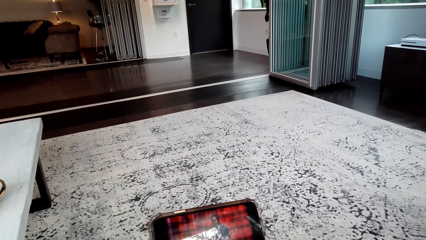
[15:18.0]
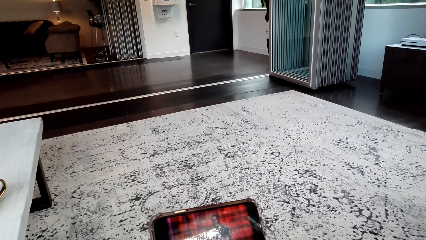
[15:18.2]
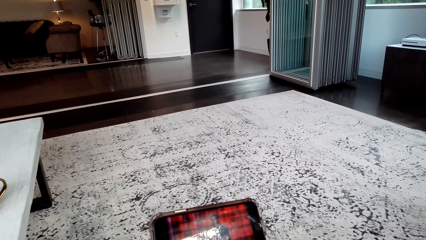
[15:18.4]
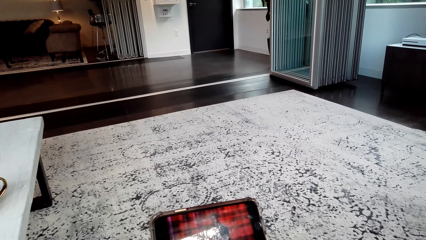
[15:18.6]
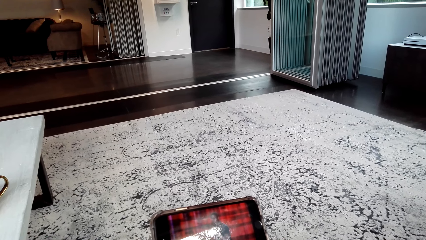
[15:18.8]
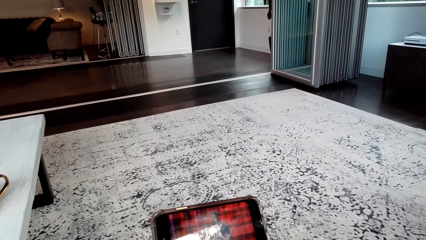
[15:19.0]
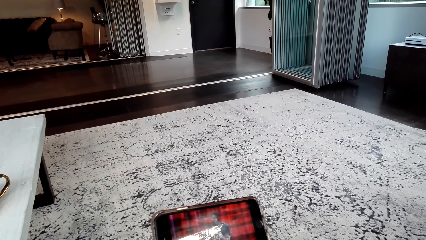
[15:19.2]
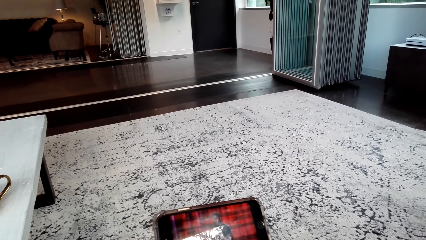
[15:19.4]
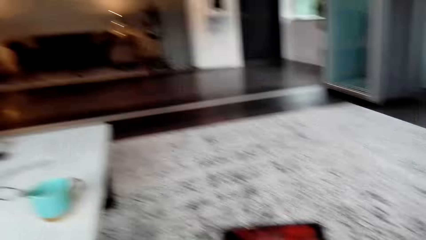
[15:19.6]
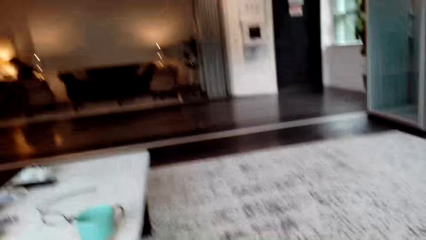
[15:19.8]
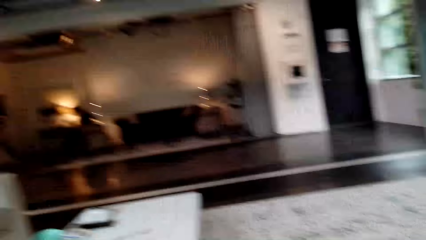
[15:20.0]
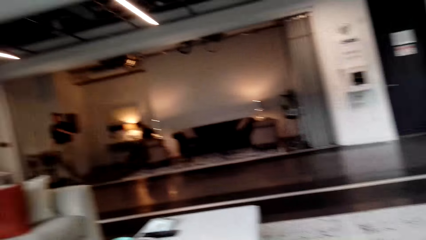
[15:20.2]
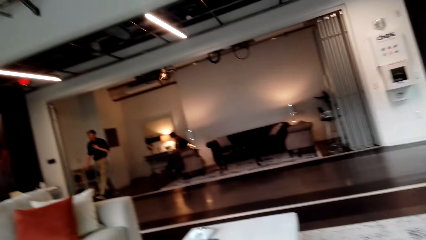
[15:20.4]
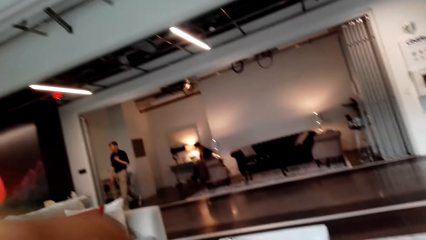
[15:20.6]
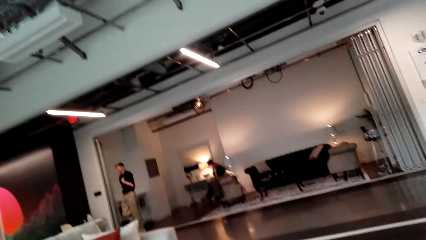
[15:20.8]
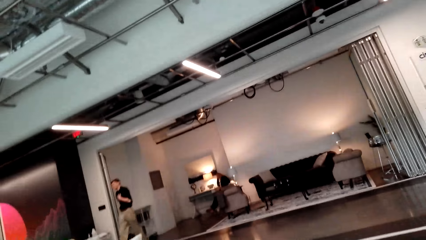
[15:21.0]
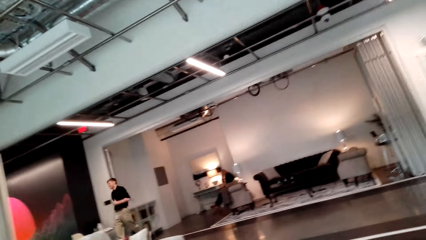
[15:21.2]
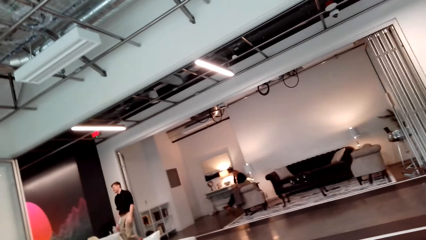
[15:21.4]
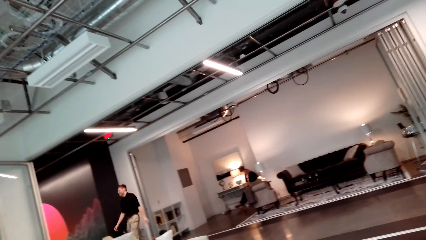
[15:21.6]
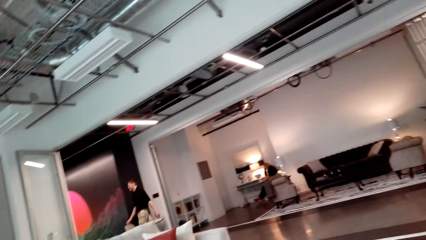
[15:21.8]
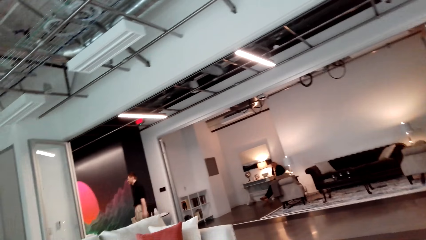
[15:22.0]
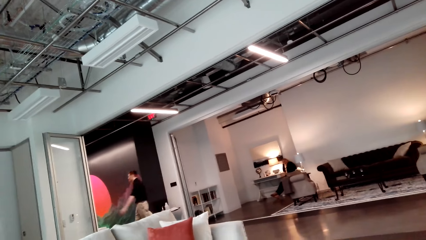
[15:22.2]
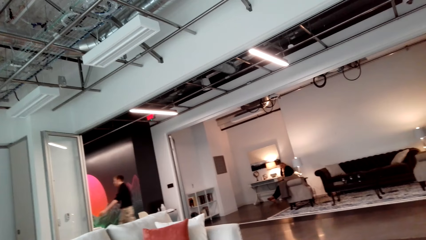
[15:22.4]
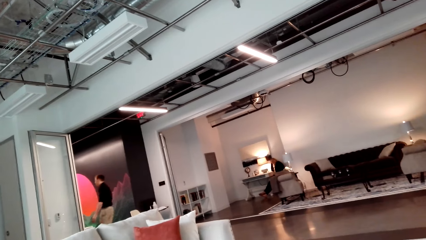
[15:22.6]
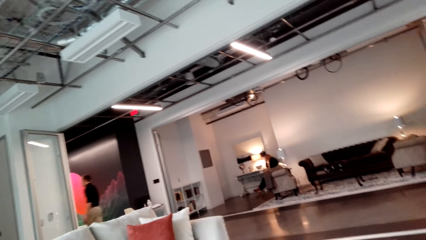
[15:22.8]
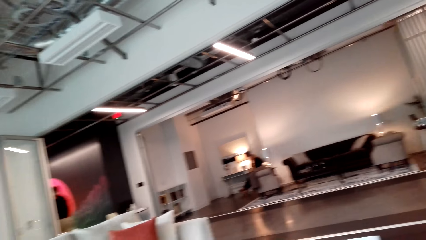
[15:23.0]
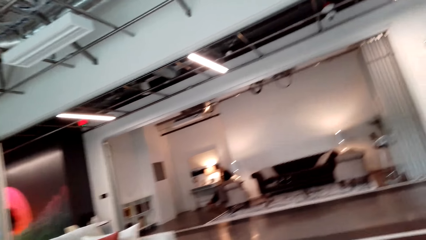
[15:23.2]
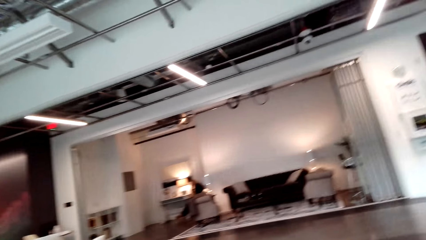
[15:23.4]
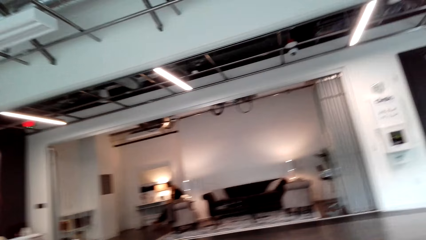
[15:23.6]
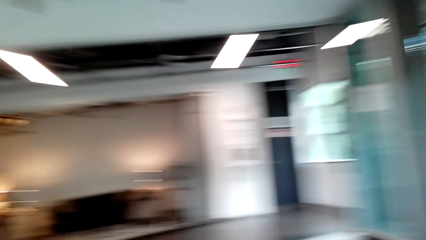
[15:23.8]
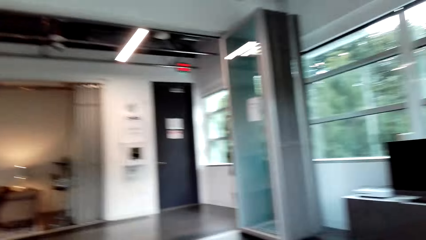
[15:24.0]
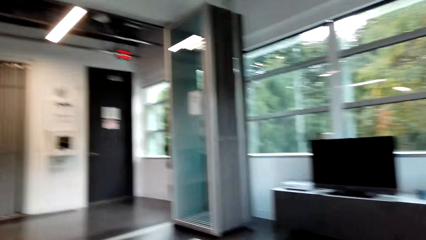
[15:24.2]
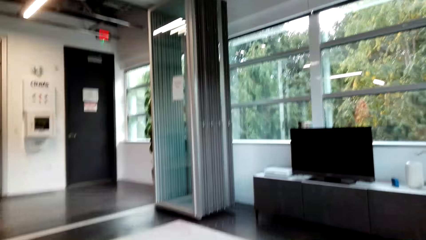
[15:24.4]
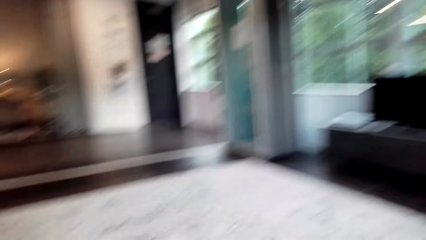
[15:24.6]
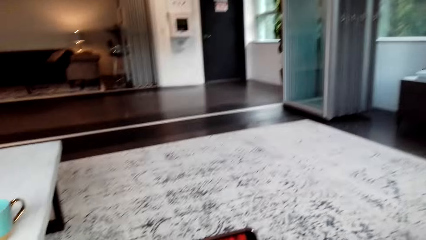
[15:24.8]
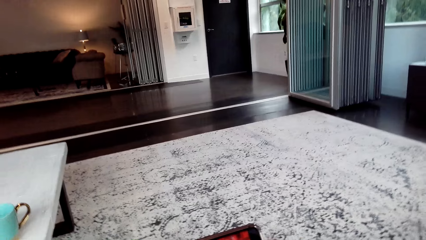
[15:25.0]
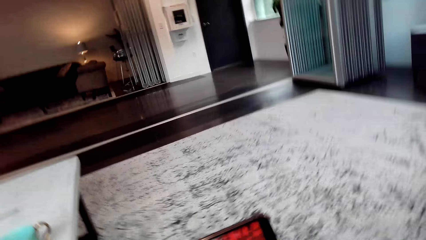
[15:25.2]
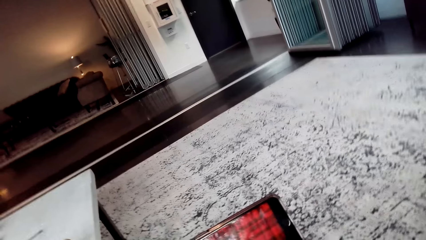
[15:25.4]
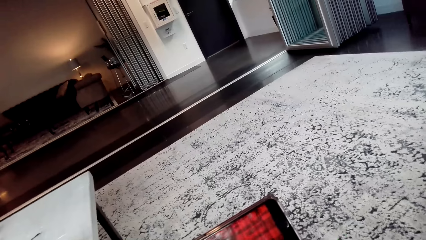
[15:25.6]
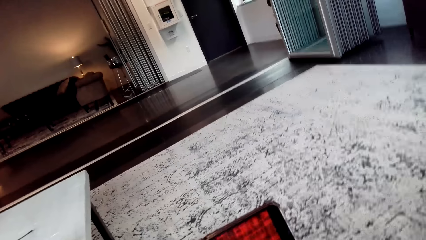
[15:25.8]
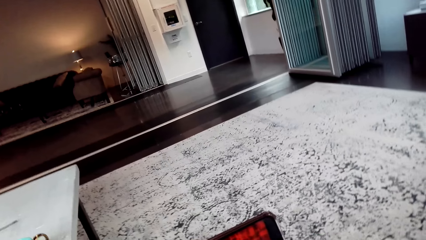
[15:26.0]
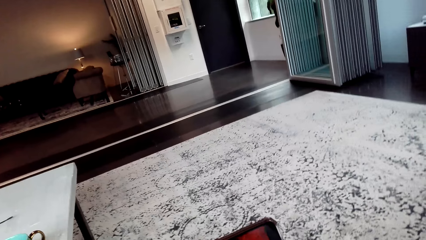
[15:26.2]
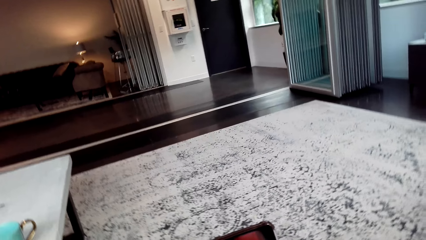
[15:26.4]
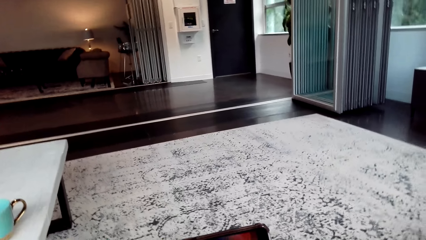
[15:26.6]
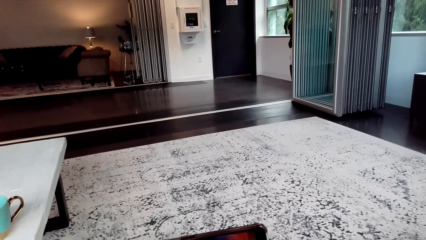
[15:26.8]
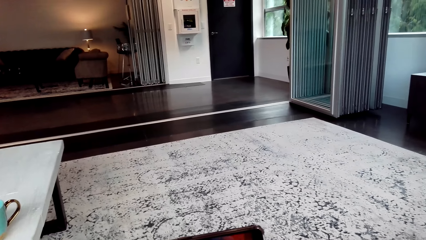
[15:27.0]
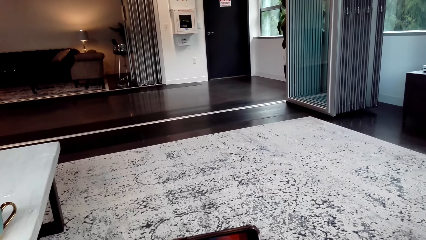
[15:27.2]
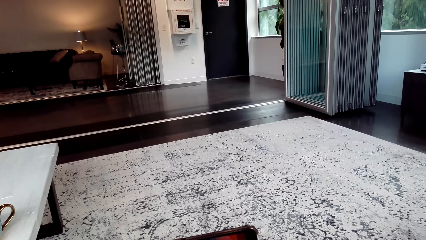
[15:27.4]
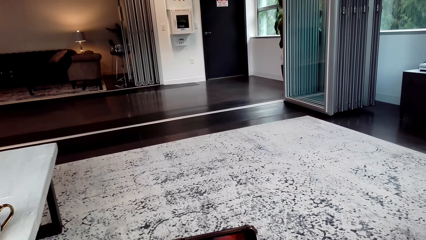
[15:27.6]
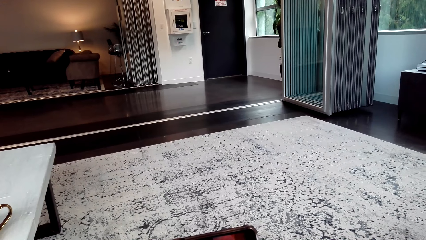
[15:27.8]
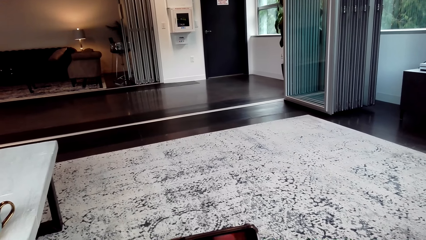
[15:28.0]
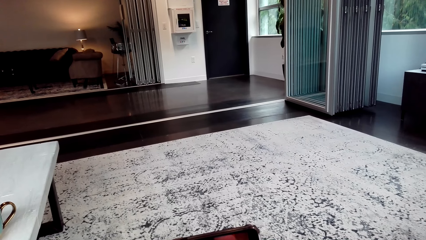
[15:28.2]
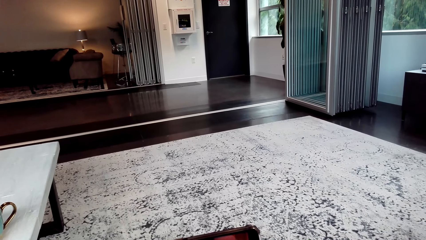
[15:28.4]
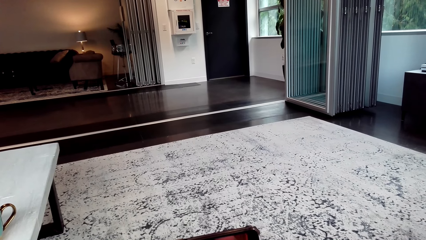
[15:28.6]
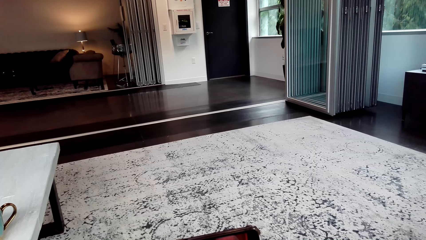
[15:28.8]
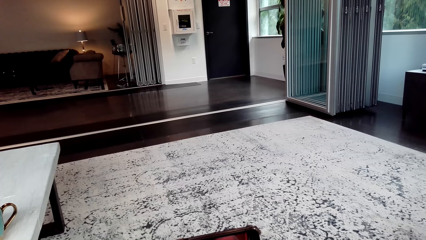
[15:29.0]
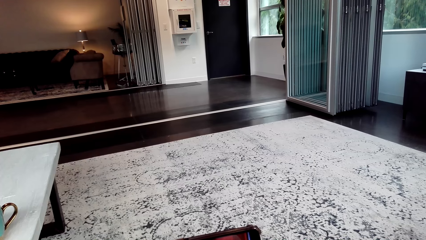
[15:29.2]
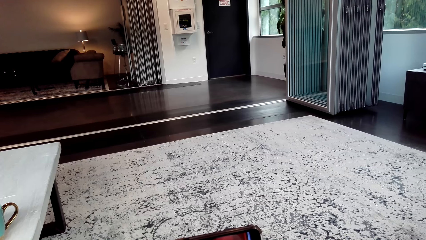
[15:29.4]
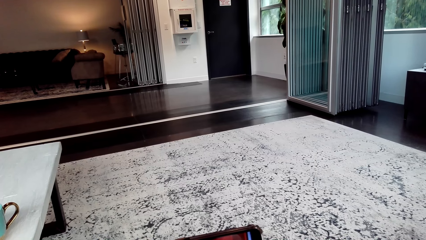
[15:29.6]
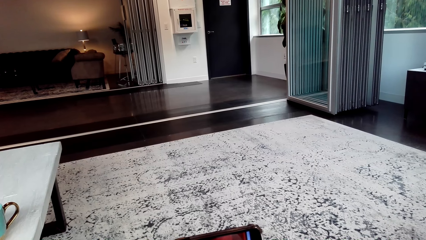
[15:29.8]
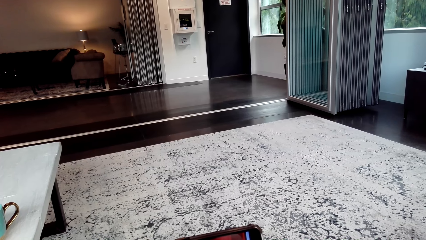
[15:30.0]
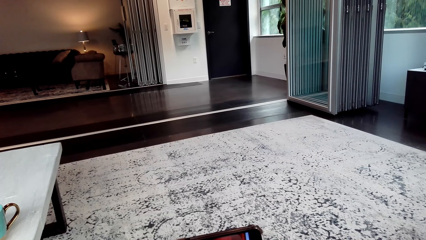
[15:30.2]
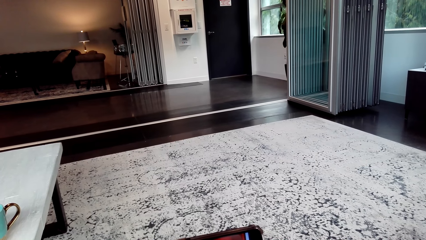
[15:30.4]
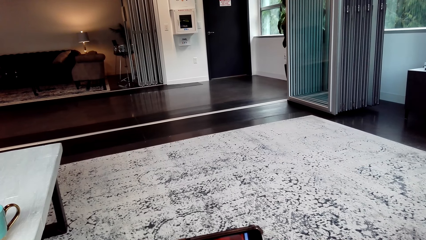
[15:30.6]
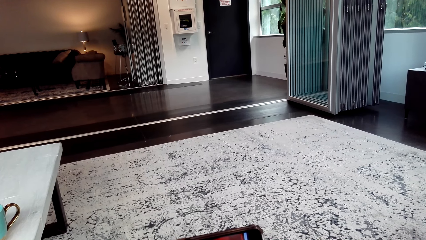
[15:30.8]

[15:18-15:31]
The camera wearer looks around the office. They stare at the man. A person walks to the room. The camera wearer watches on a phone.

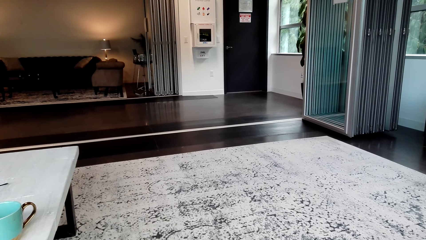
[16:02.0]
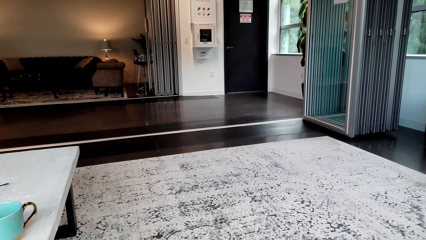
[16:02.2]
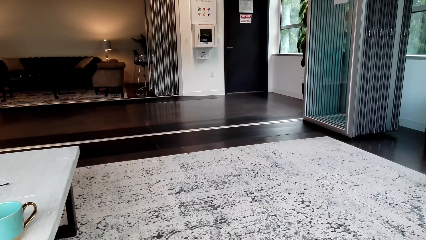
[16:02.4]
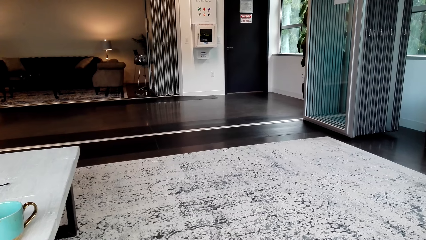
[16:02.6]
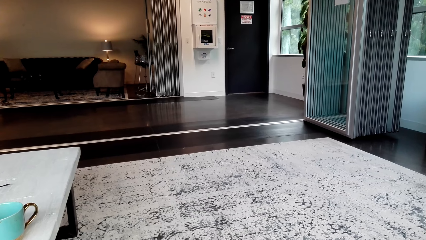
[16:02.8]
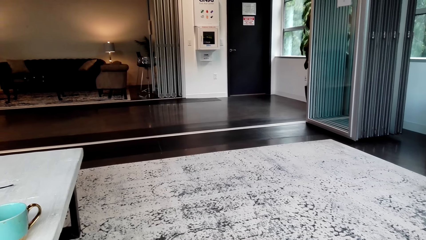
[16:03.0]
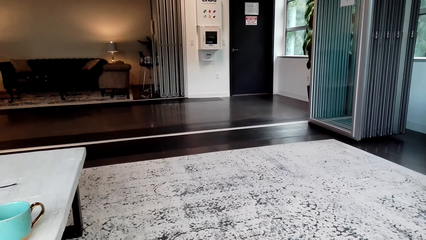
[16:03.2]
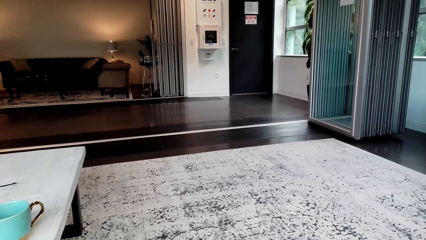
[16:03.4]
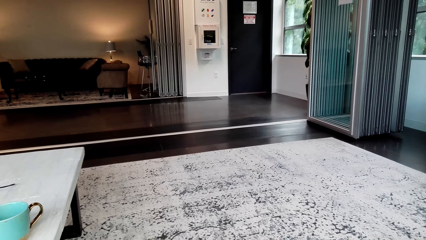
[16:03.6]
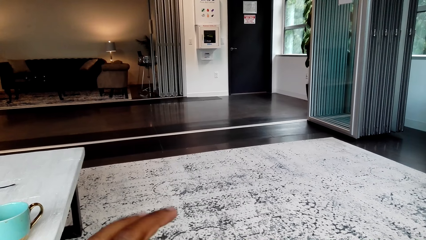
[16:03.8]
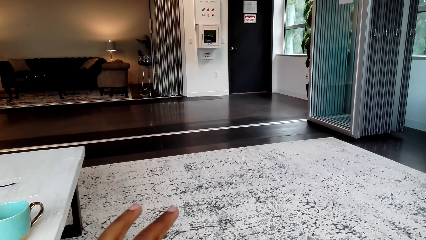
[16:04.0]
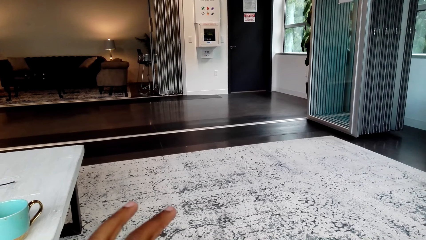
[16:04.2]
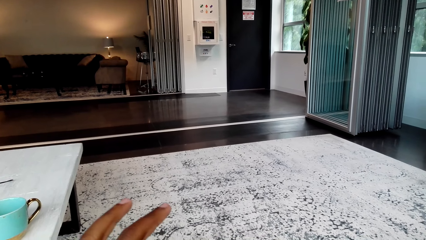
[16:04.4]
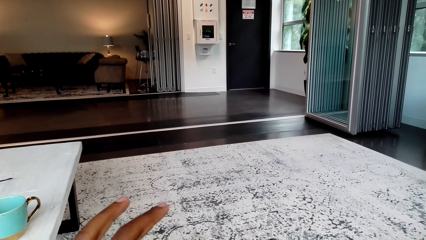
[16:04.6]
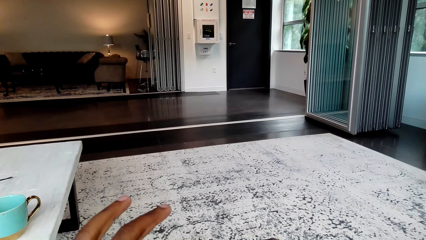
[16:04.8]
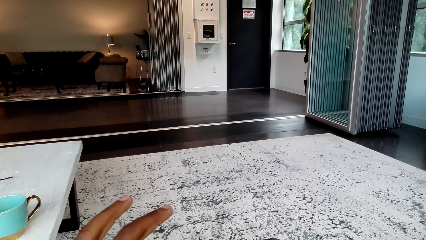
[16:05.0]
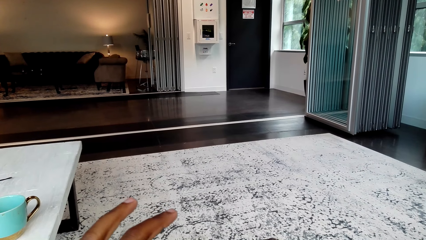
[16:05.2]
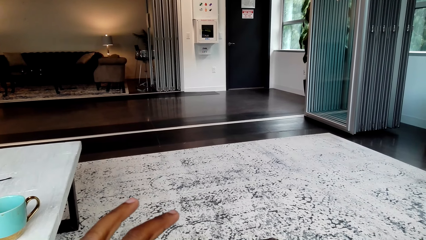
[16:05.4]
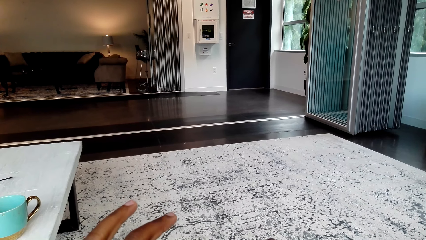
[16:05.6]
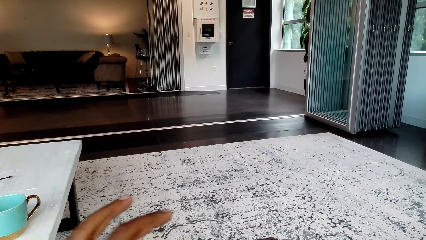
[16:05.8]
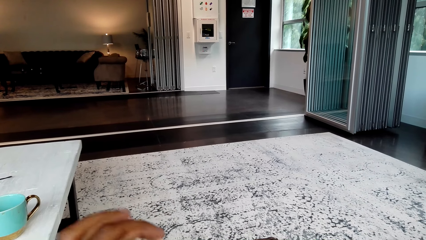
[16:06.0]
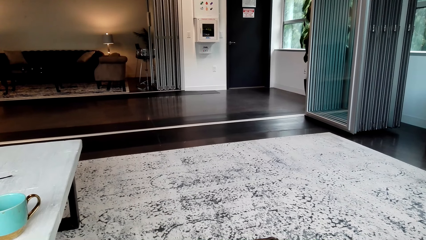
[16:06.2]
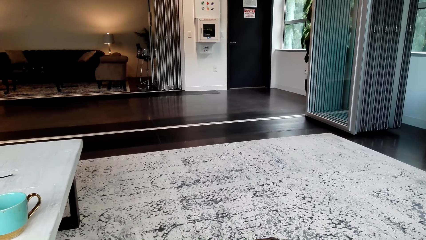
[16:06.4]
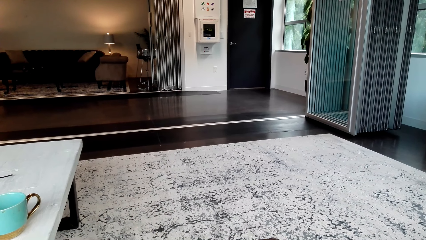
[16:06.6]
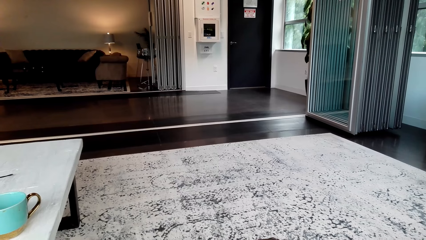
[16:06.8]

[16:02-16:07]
The camera wearer touches the phone. They use the phone. They remove the hand from the phone.
